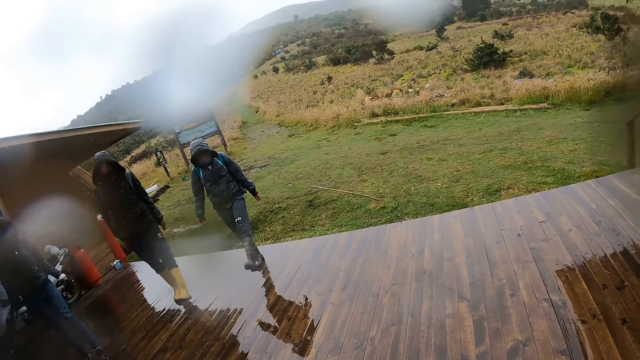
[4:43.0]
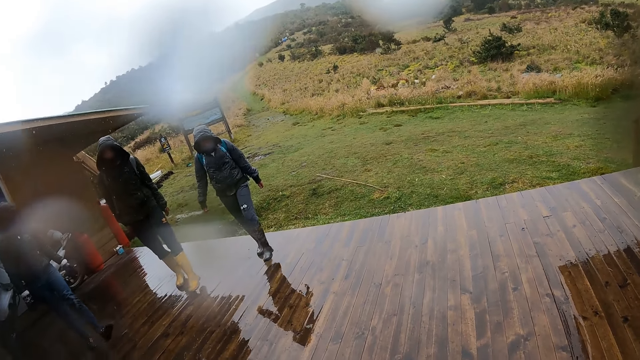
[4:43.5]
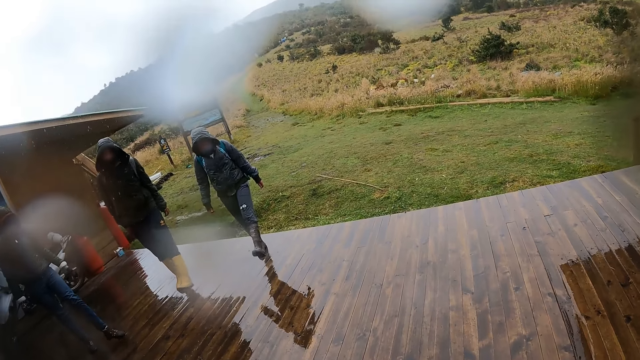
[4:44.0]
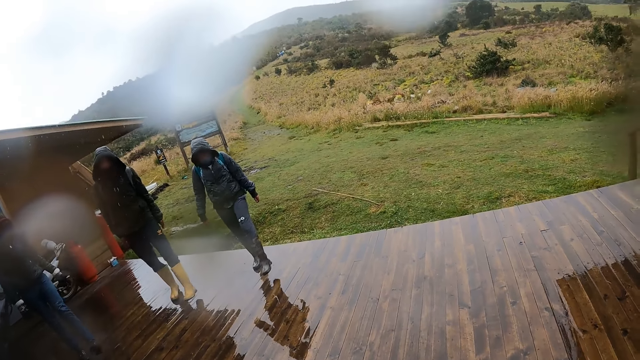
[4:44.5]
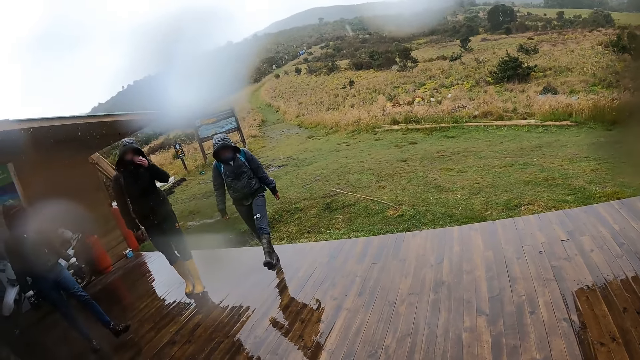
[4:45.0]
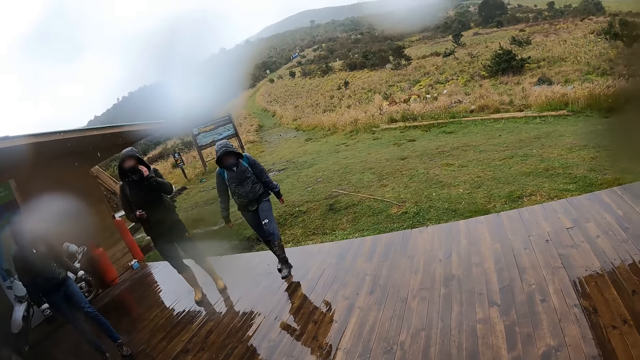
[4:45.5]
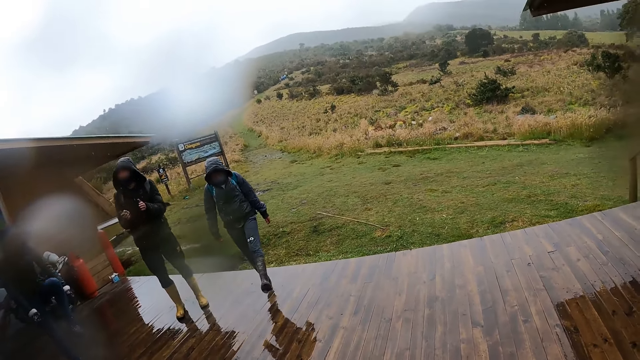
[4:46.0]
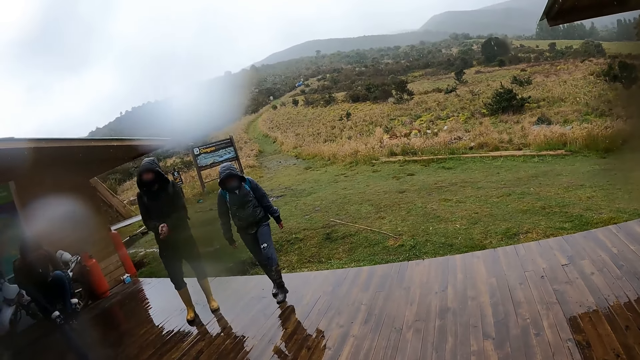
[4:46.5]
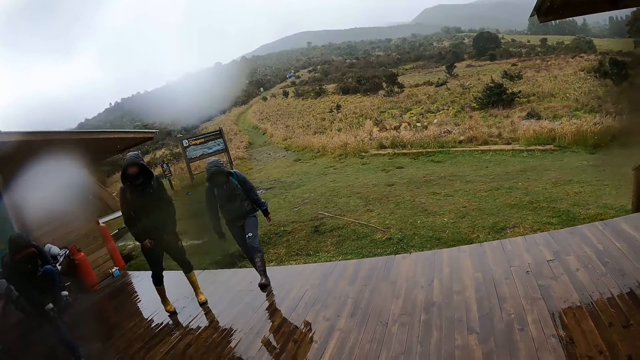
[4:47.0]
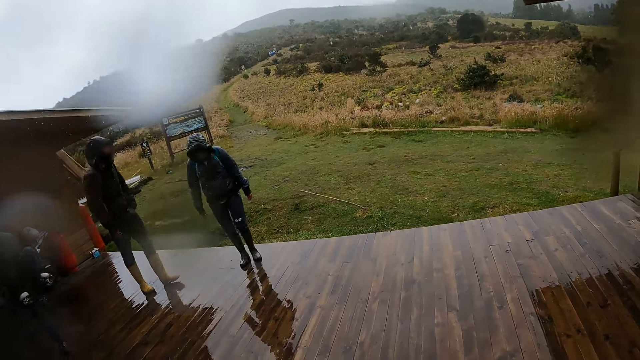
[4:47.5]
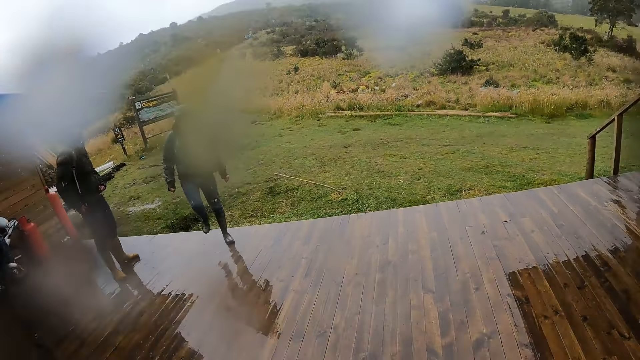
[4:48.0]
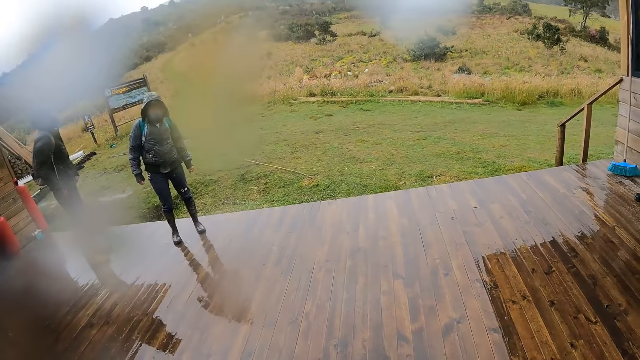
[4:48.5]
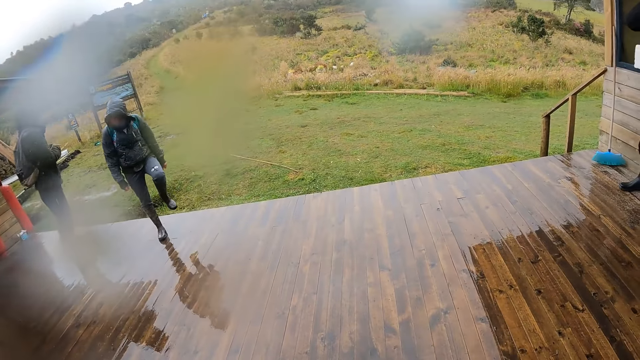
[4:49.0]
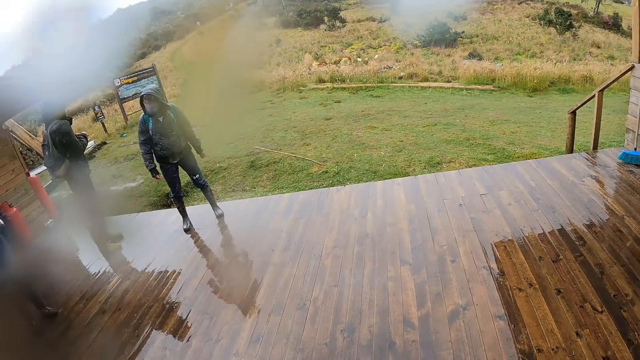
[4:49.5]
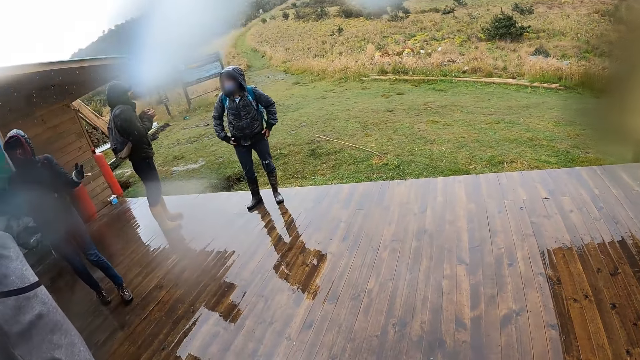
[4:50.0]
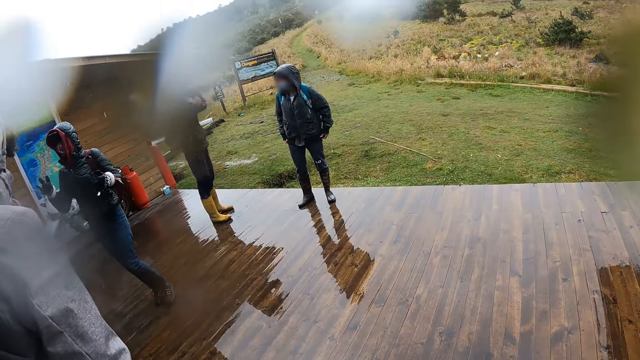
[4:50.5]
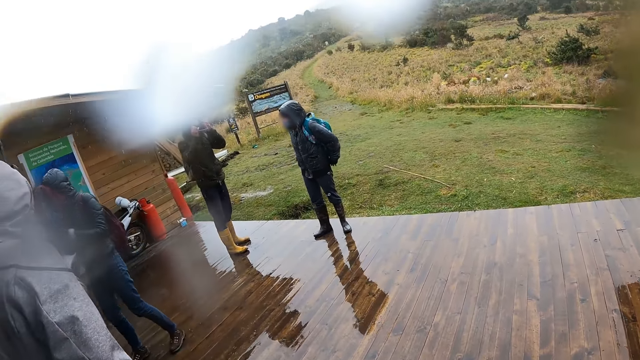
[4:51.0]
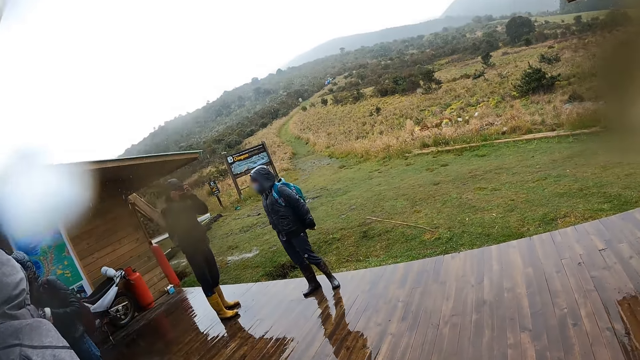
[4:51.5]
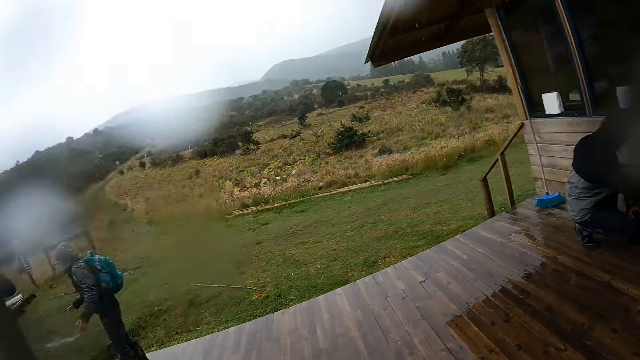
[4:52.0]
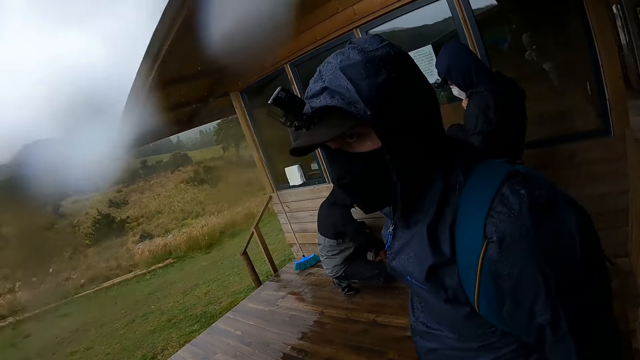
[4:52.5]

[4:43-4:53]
A man touches his face with his left hand. The woman performs leg exercises. Another man interacts with the group of people. Another woman interacts with a third woman. The other man wears glasses on his face with both hands.

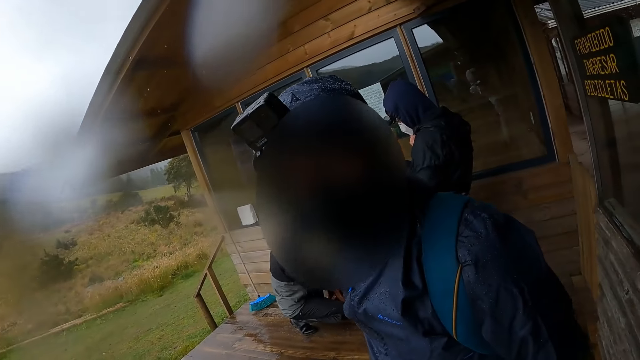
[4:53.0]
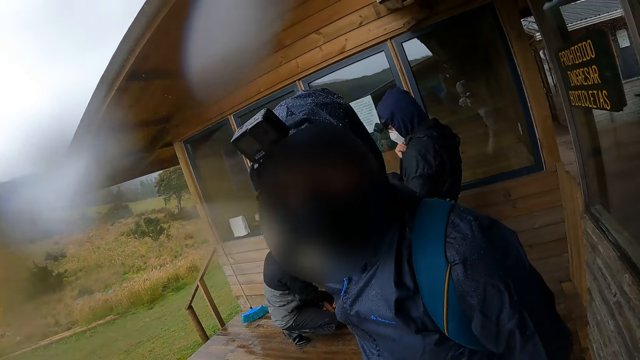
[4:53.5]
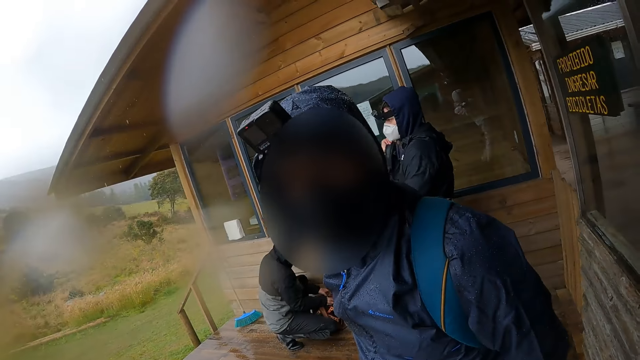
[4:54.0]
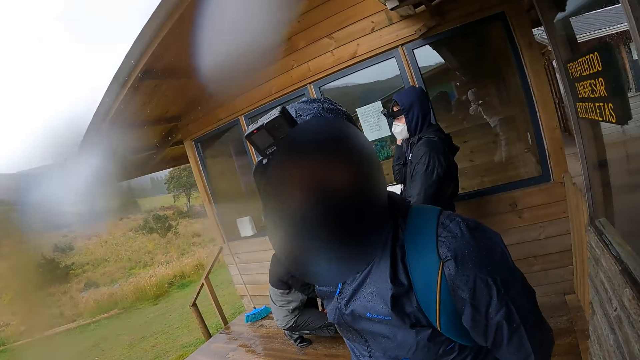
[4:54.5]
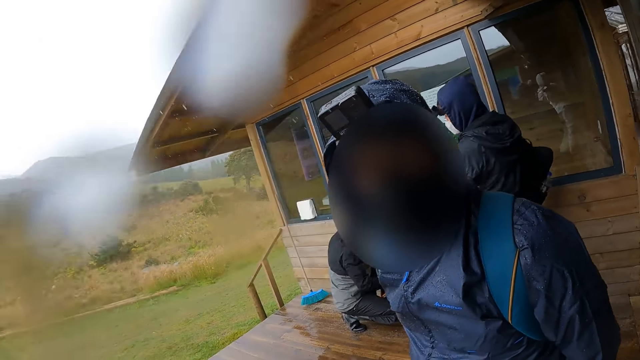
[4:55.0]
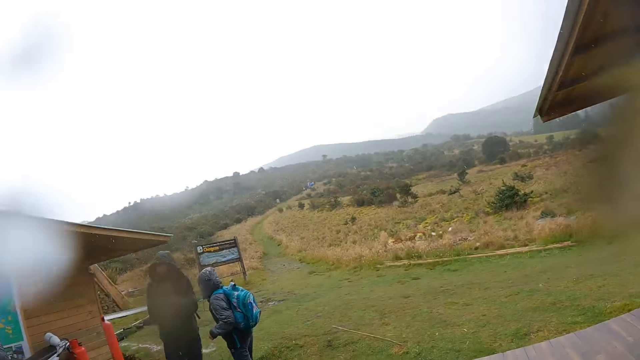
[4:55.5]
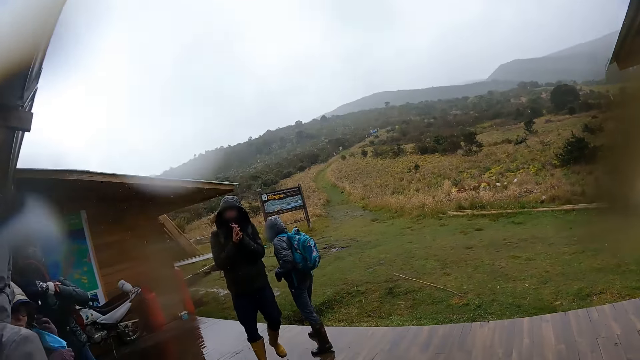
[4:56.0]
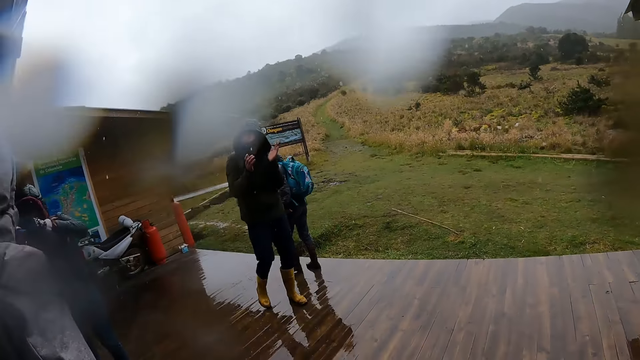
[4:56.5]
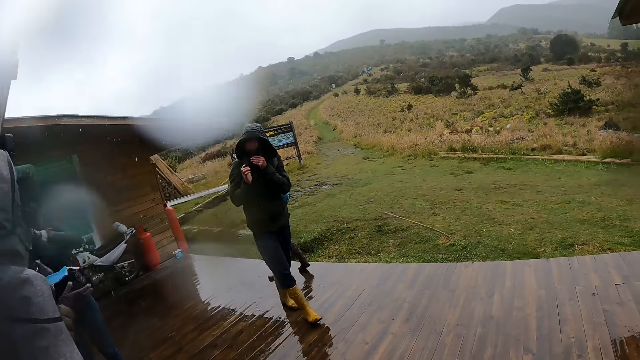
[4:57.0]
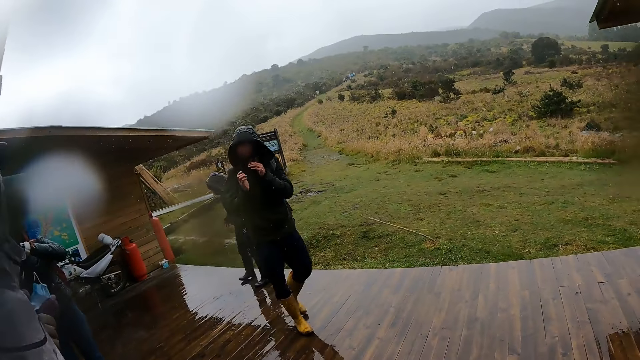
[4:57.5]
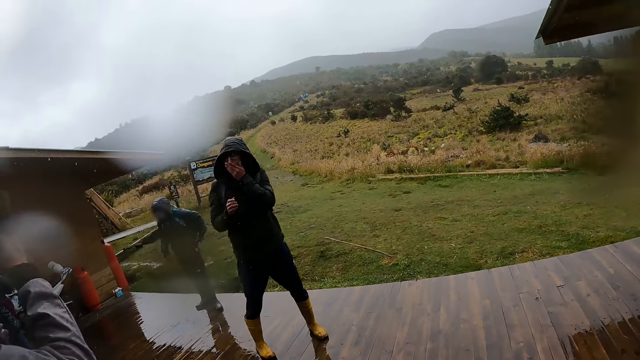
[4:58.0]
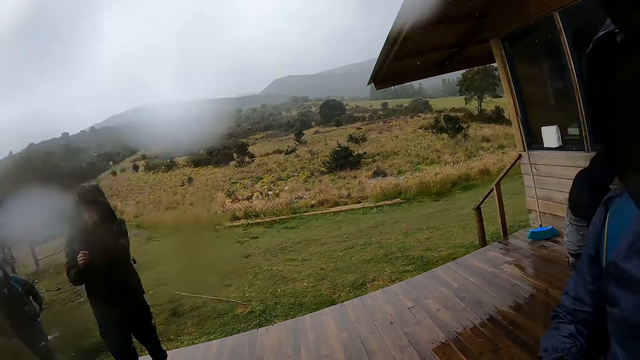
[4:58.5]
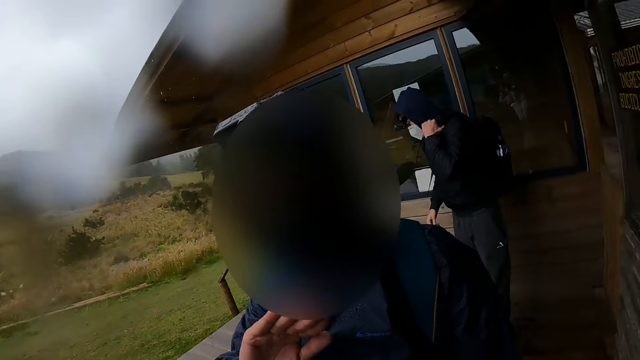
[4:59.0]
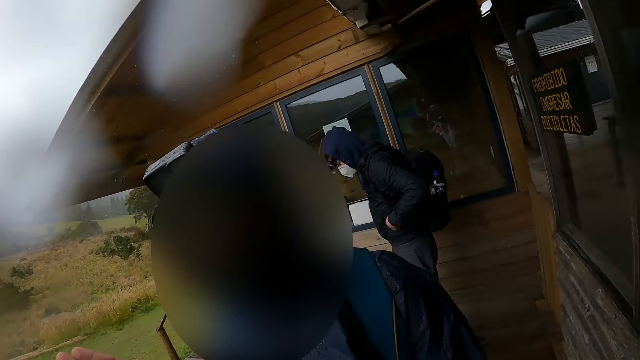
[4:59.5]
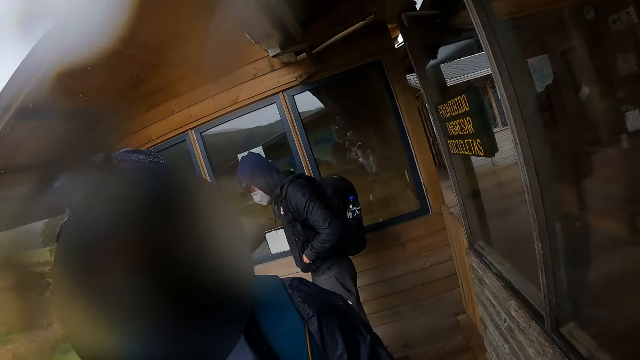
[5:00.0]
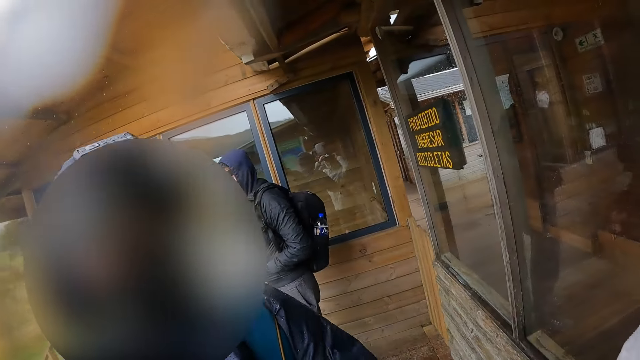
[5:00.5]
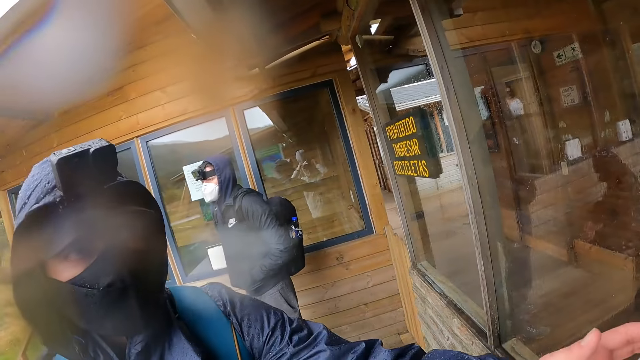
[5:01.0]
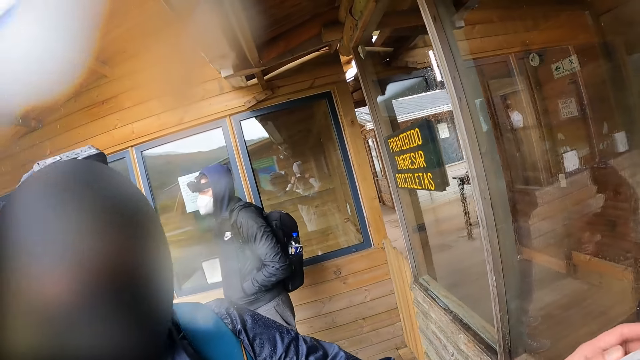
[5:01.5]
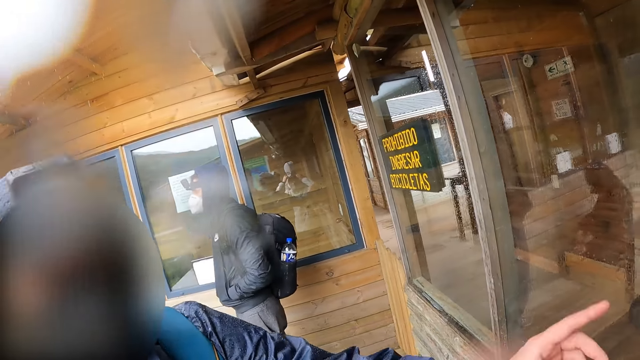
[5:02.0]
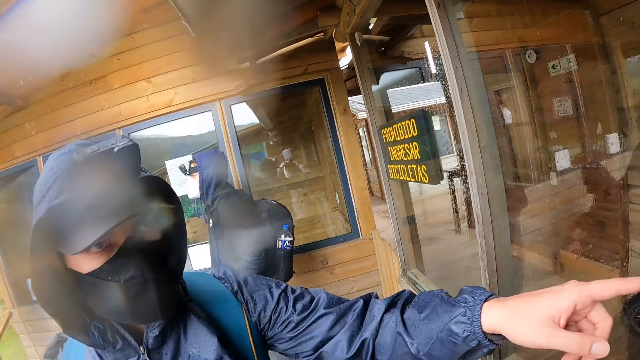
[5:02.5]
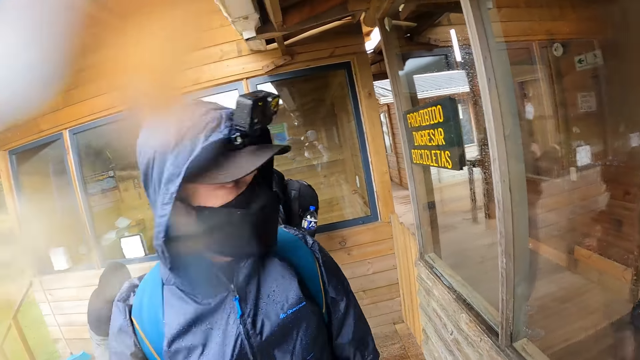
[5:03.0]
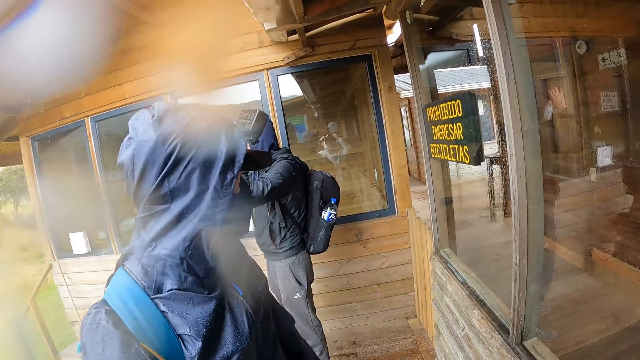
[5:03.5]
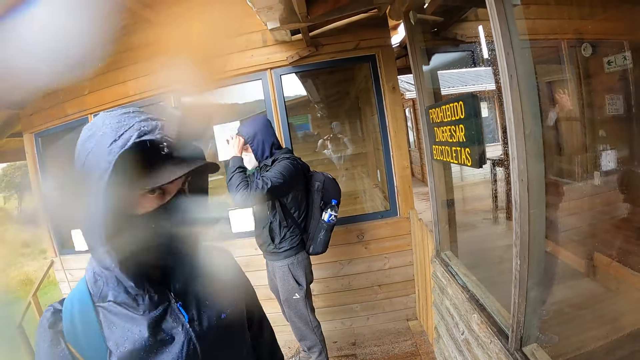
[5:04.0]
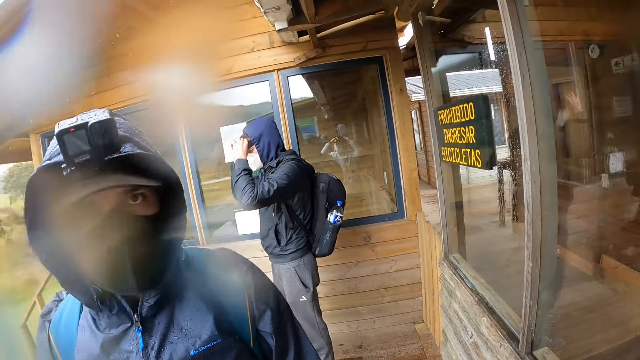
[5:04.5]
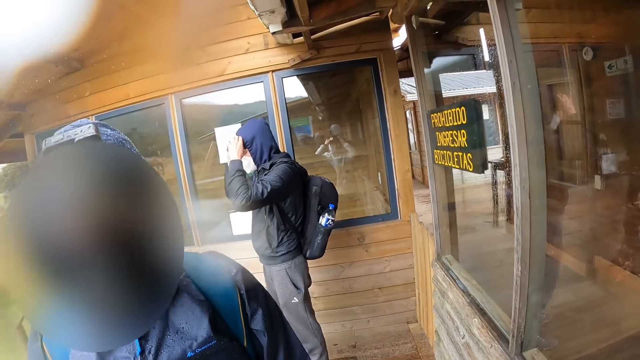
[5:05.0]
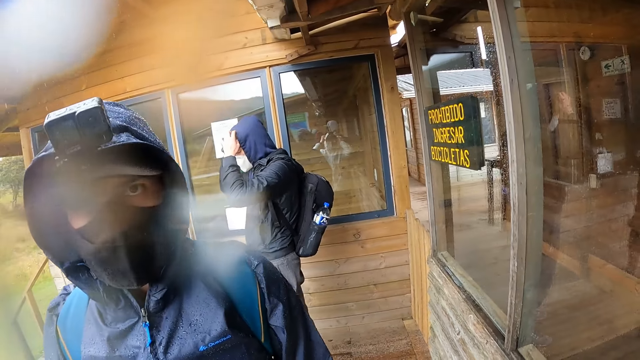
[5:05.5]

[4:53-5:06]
The camera wearer looks at a man. They converse with the man. They look at two other men. Another man removes his nose mask with his left hand. One of the two men walks around the compound. The man with the nose mask rubs his mouth with his left hand. Another man adjusts his bag on his shoulder with his left hand. The first man converses with the camera wearer. The man with the bag puts his left hand into his jacket pocket. The man with the bag adjusts a camera on his head with both hands. The camera wearer looks at the first man.
